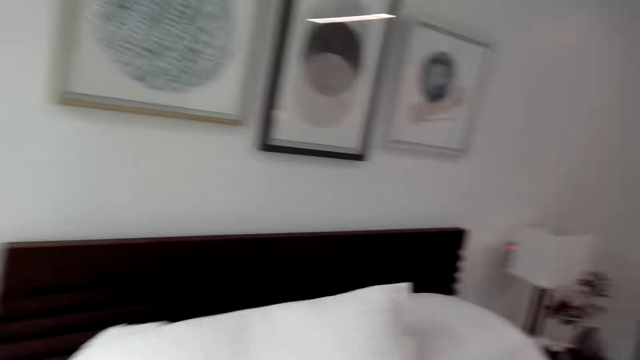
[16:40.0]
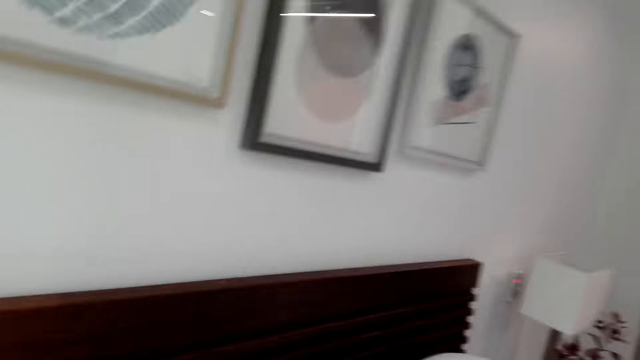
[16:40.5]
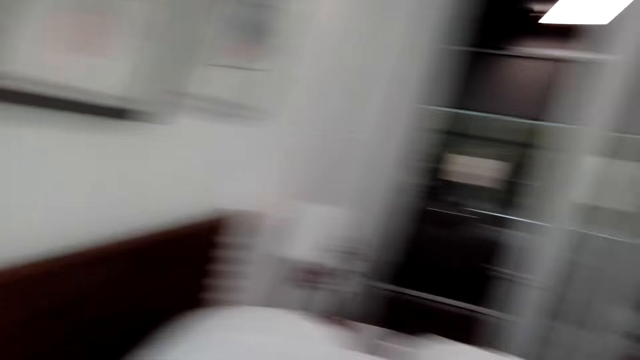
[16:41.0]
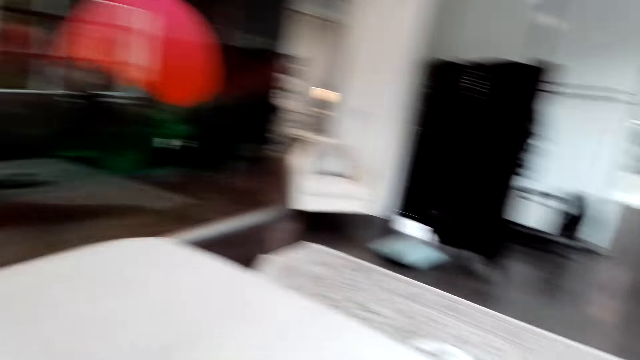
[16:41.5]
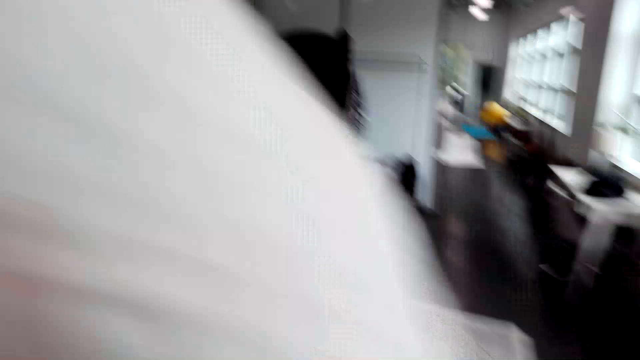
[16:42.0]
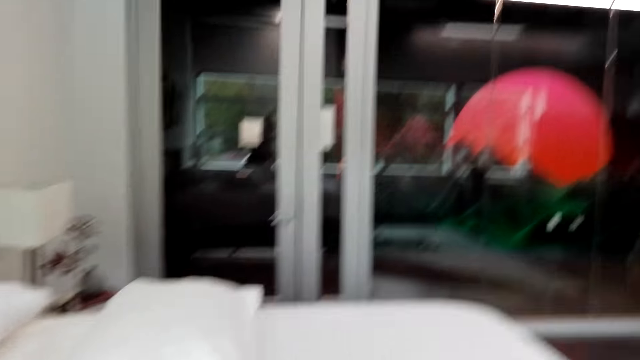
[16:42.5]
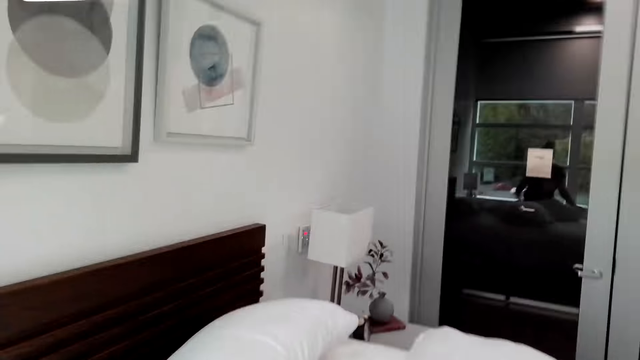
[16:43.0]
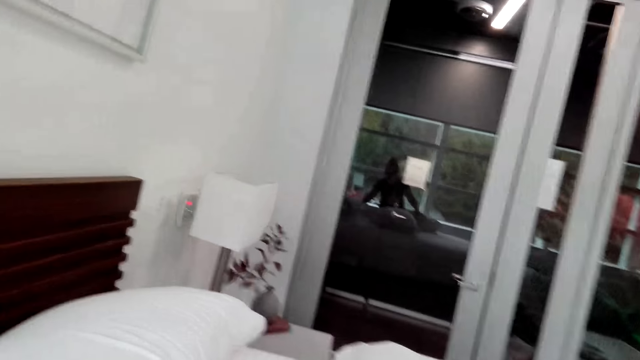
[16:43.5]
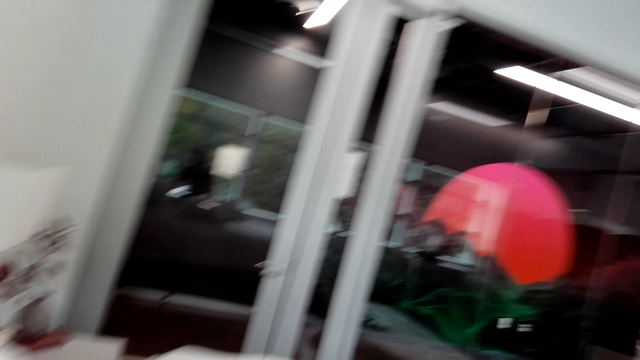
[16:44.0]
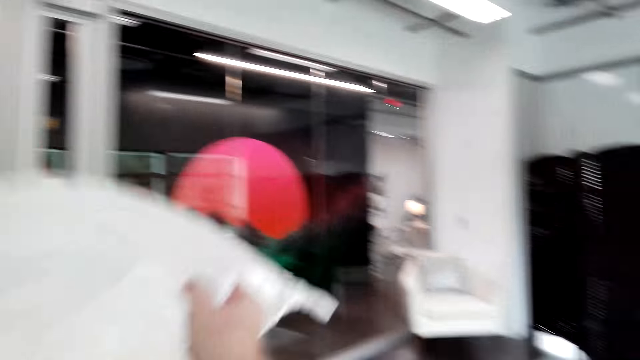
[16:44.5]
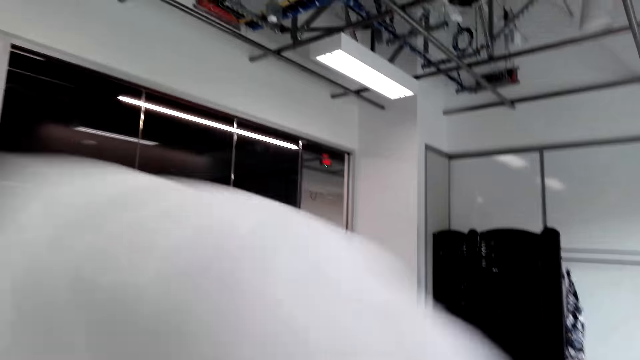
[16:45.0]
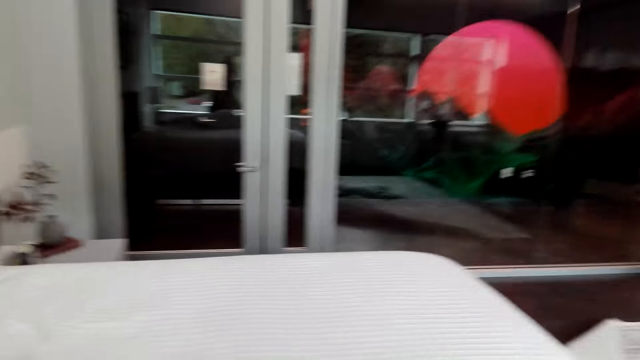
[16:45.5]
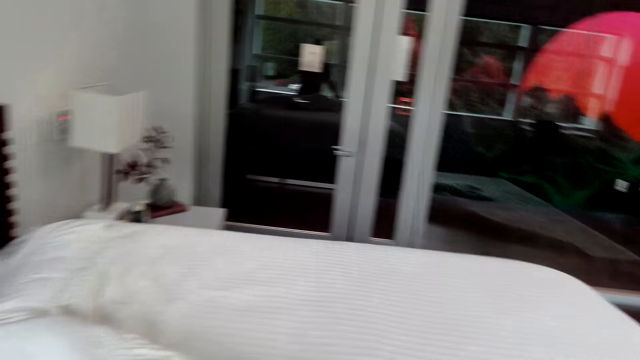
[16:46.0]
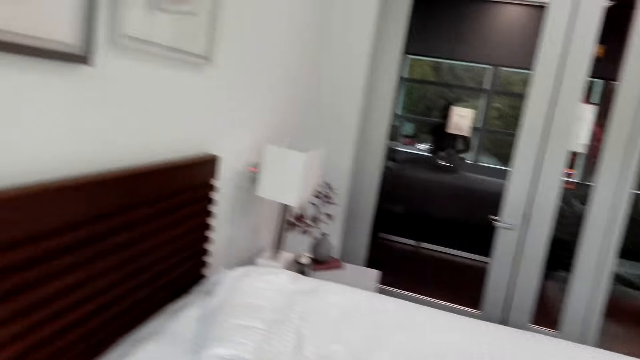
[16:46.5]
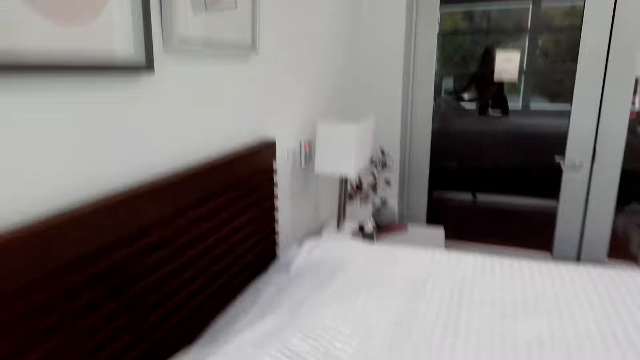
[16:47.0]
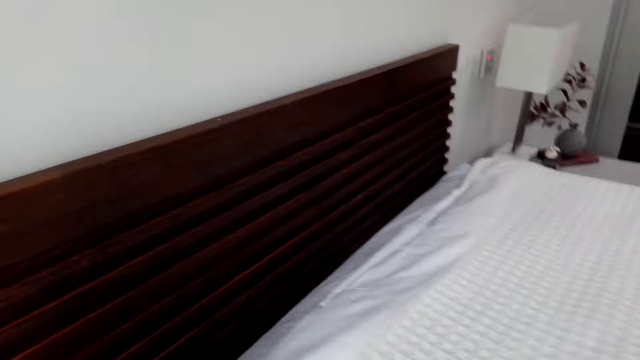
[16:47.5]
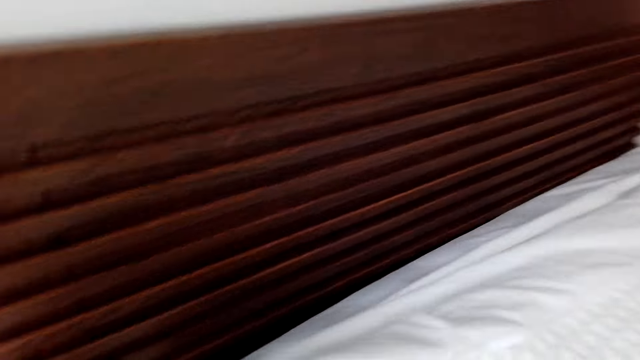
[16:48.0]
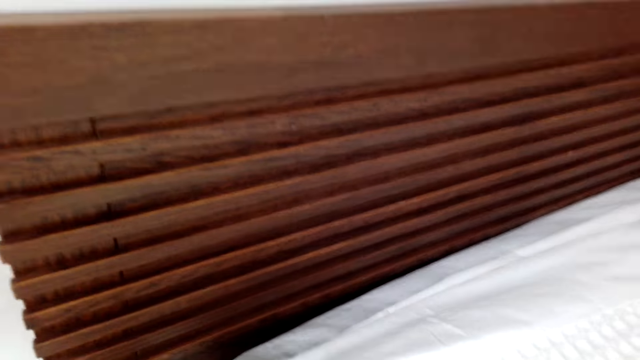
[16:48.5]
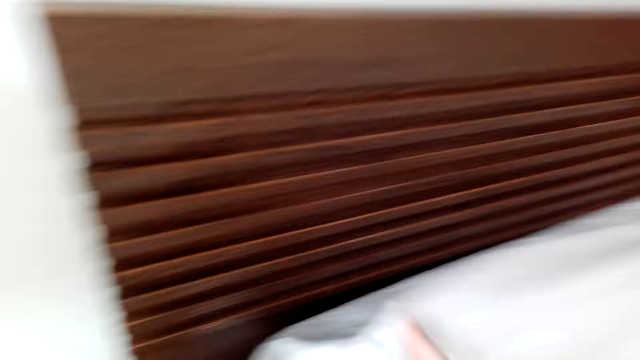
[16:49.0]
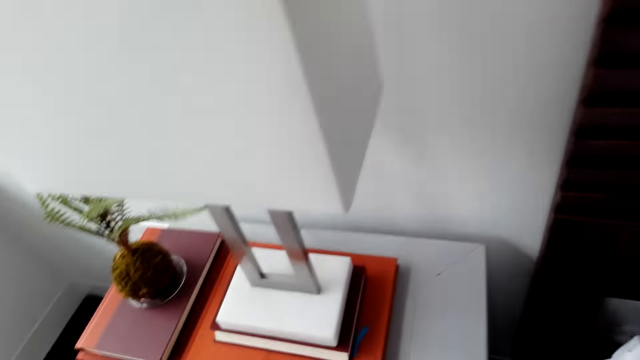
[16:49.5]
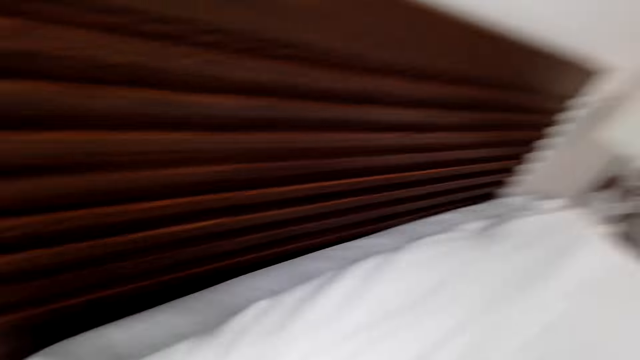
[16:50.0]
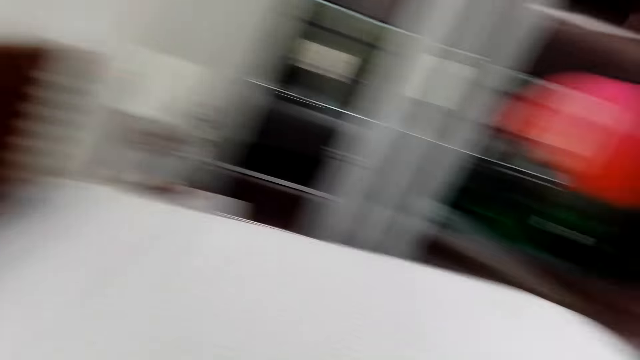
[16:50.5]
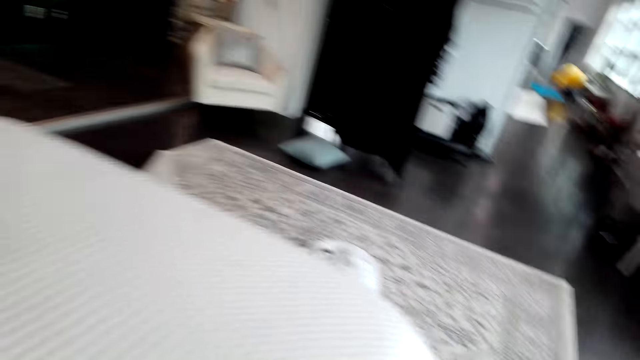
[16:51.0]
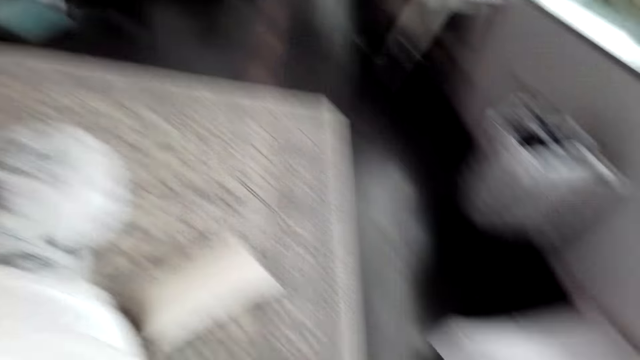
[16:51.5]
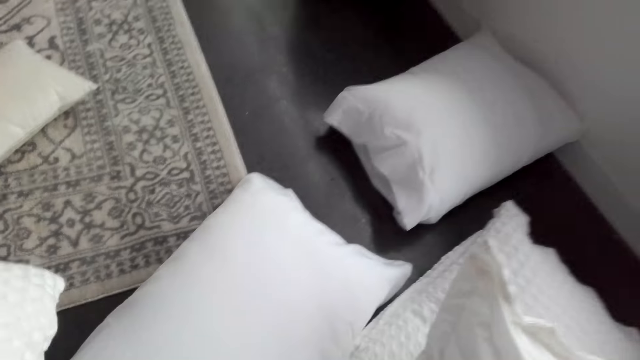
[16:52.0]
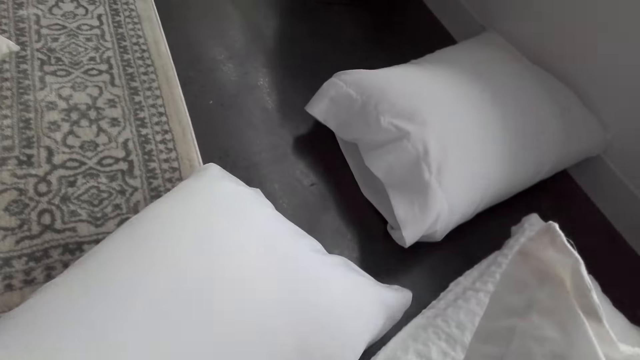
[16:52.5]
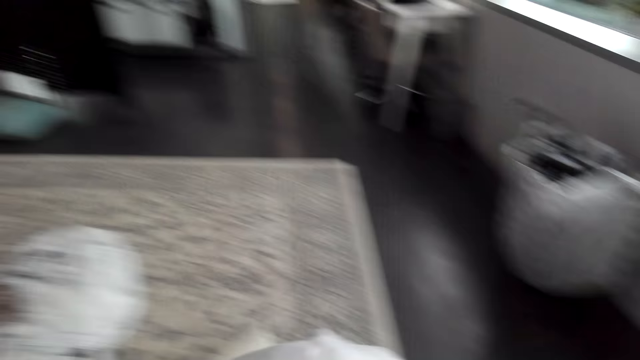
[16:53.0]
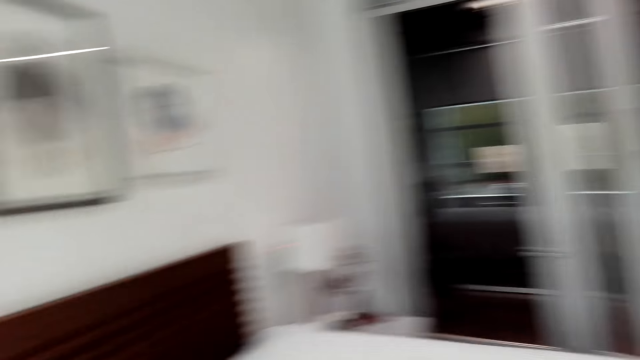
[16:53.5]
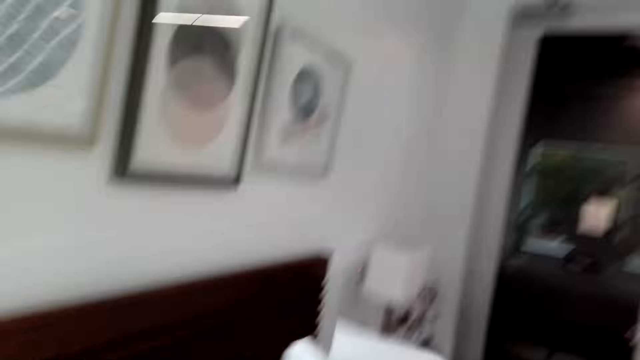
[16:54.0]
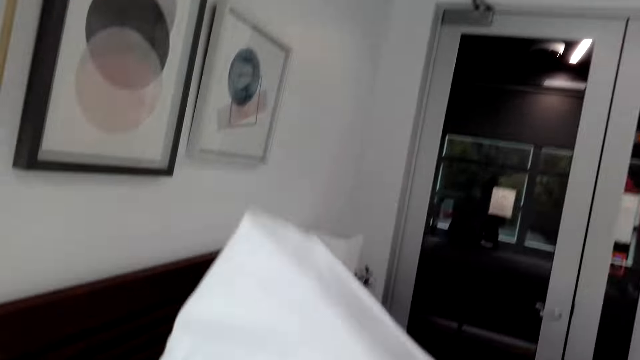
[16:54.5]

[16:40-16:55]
The camera wearer picks a pillow. They put pillows on the floor. They walk around the room. They pick a pillow. They spread the bed sheets. They make the bed. They walk around the room. They pick a pillow.

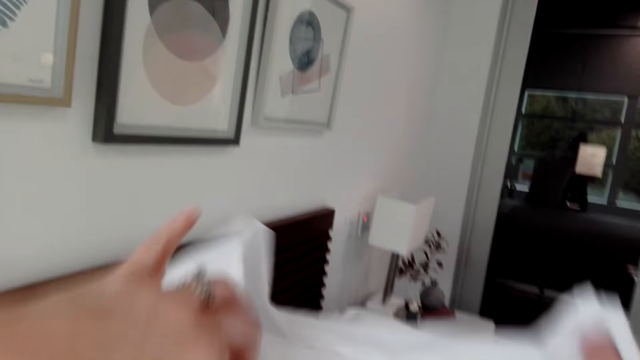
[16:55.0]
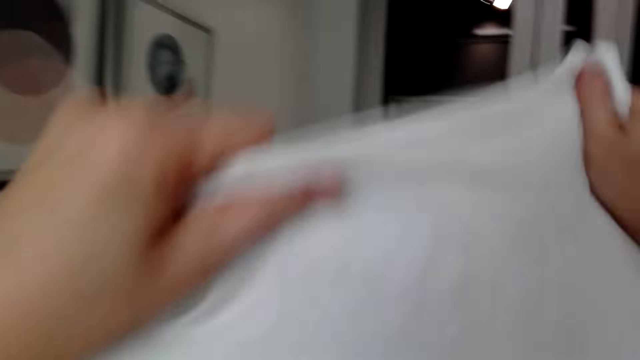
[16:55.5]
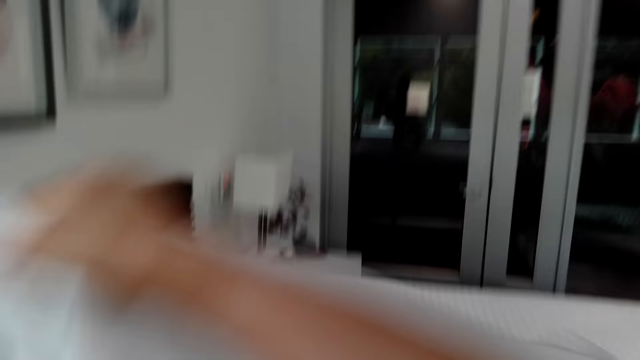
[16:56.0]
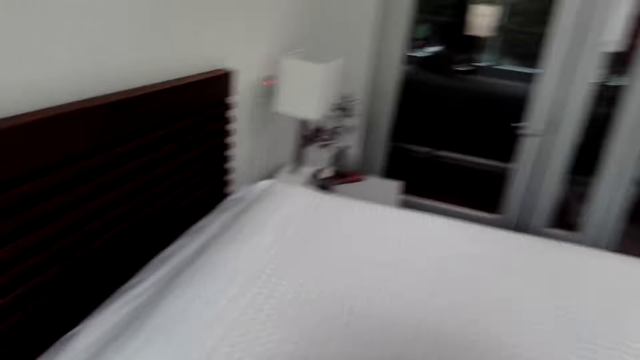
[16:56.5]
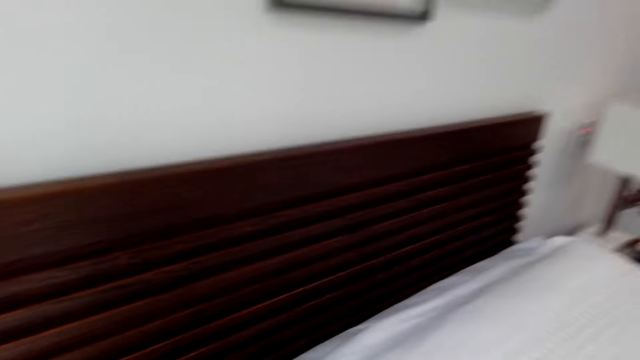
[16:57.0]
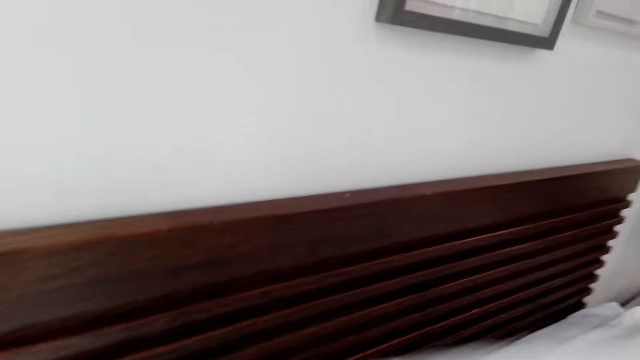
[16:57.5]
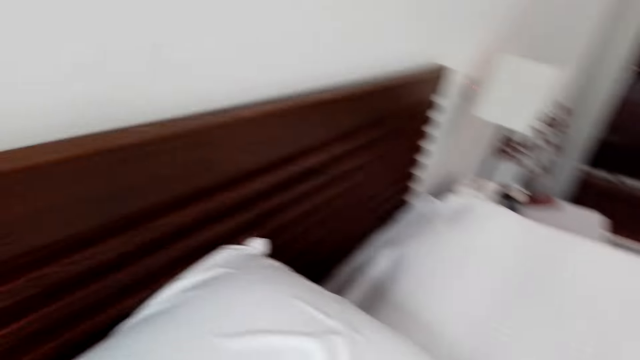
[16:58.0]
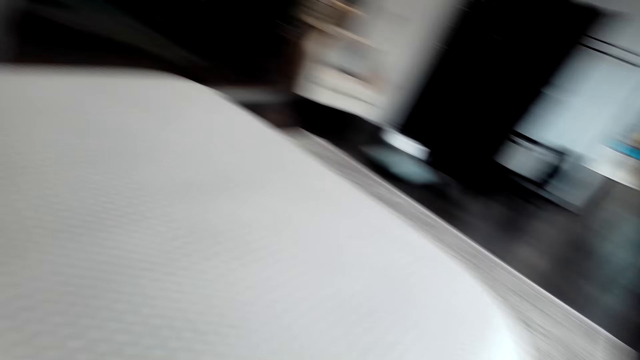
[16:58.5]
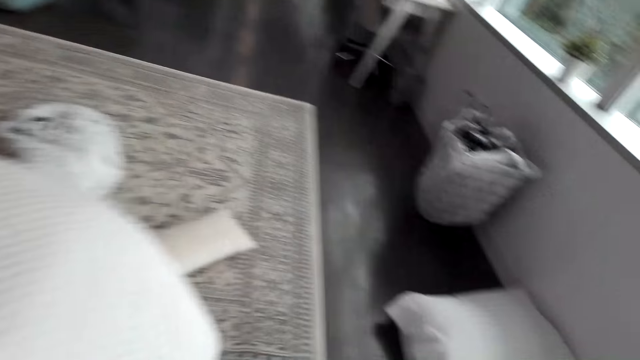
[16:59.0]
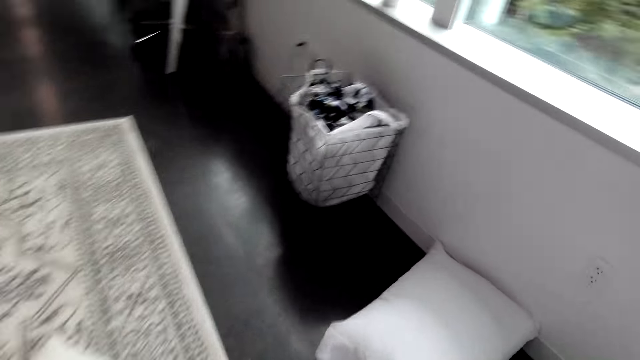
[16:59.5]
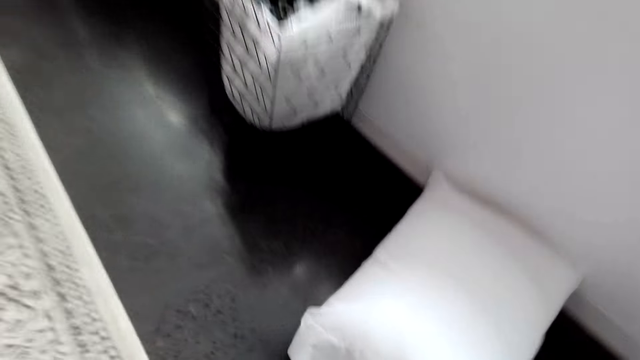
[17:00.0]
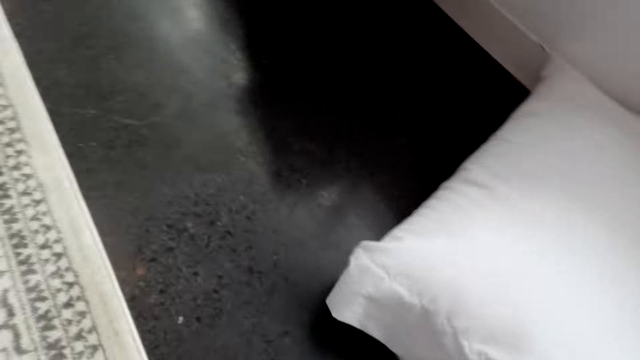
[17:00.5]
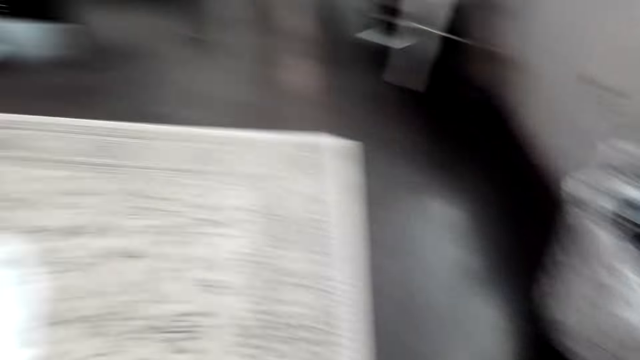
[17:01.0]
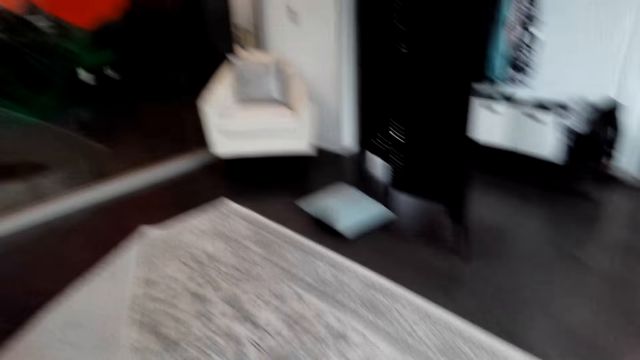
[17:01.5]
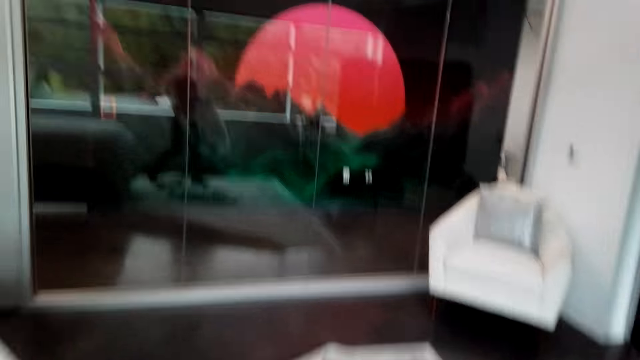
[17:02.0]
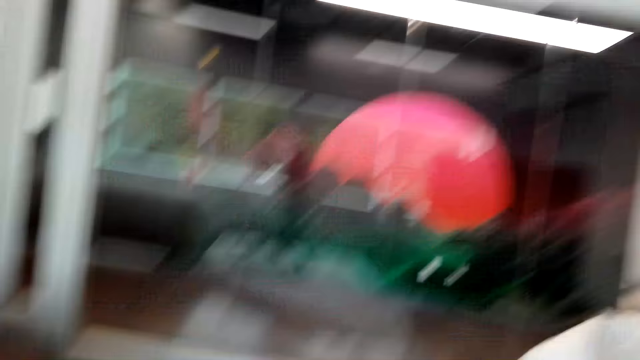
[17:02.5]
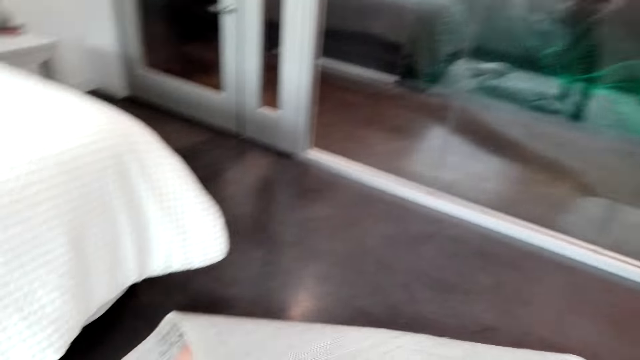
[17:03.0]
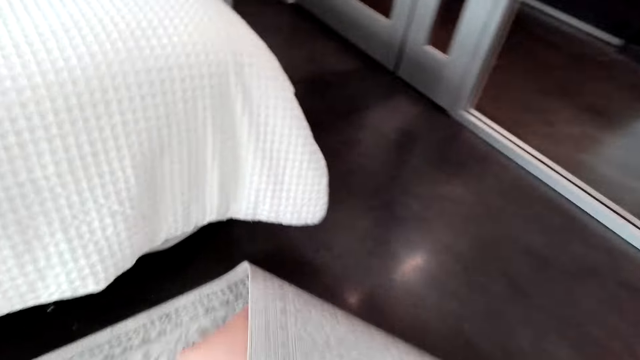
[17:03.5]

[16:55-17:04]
The camera wearer puts the pillow on the bed. They walk around the room. They pick a pillow. They walk around the room.
